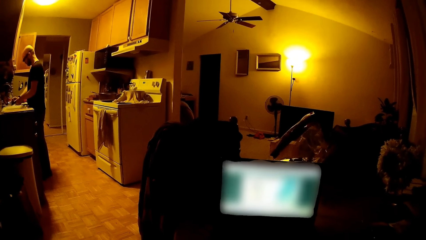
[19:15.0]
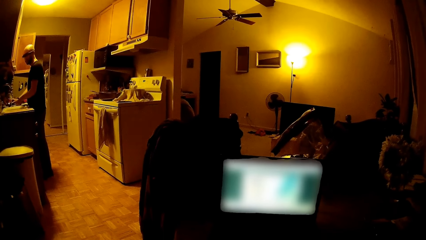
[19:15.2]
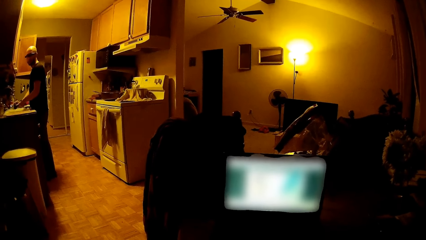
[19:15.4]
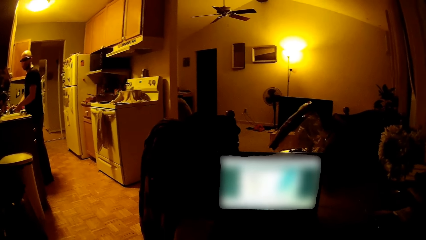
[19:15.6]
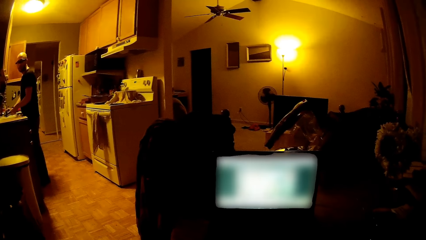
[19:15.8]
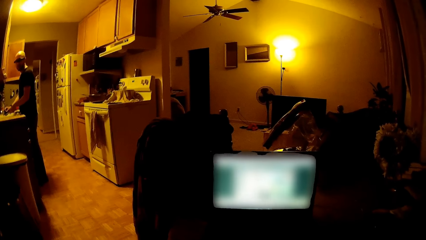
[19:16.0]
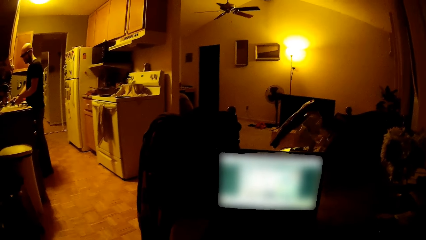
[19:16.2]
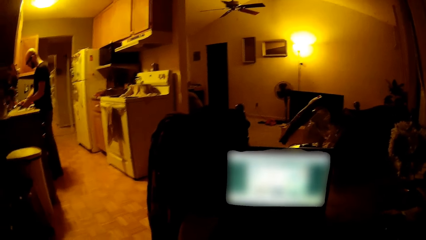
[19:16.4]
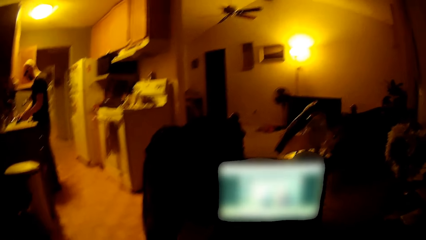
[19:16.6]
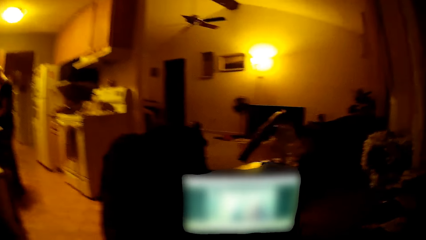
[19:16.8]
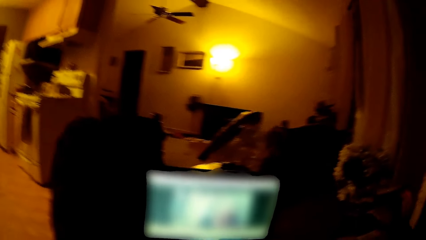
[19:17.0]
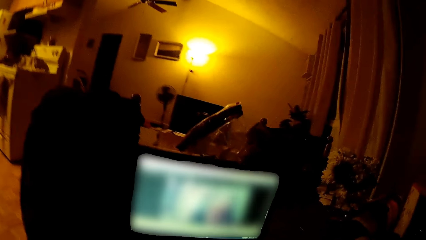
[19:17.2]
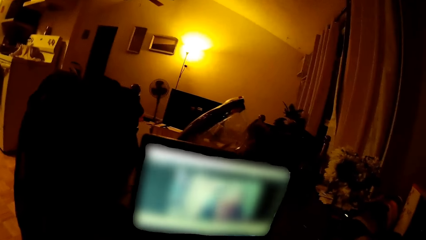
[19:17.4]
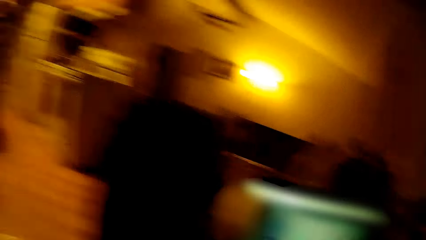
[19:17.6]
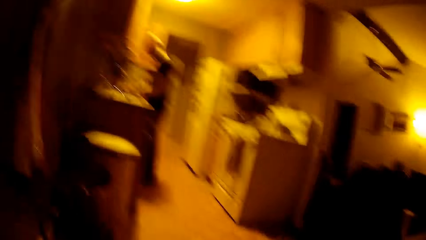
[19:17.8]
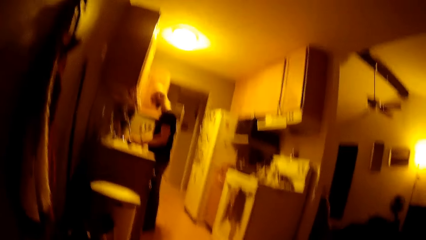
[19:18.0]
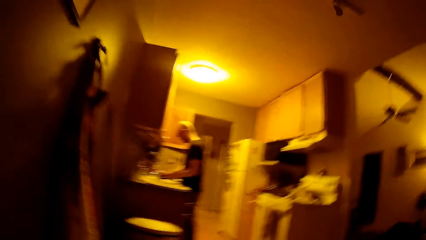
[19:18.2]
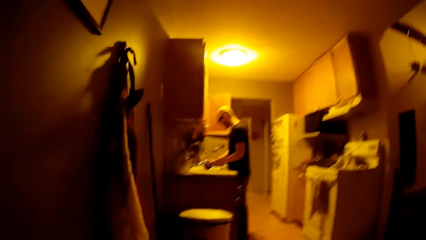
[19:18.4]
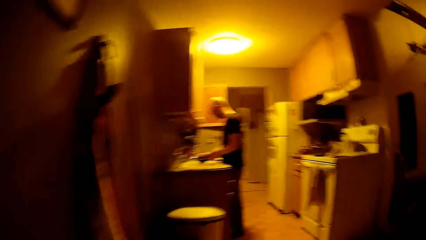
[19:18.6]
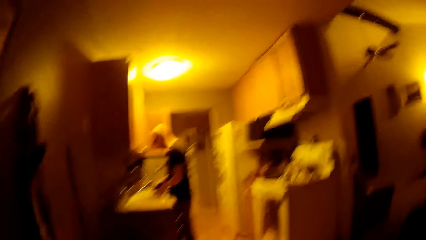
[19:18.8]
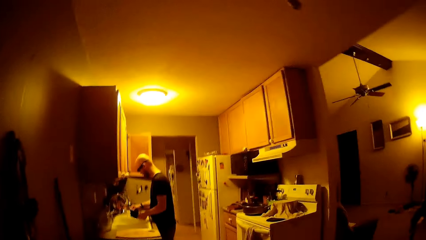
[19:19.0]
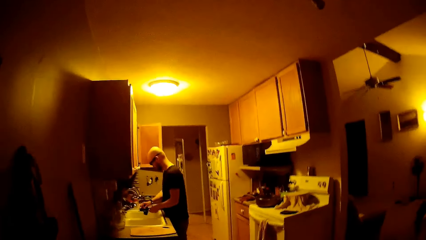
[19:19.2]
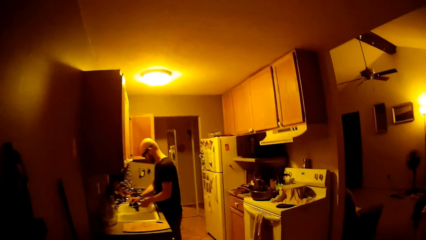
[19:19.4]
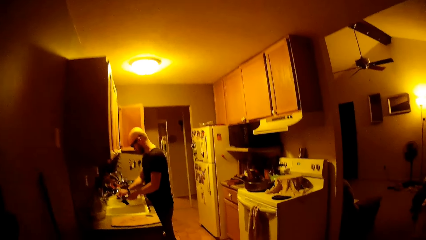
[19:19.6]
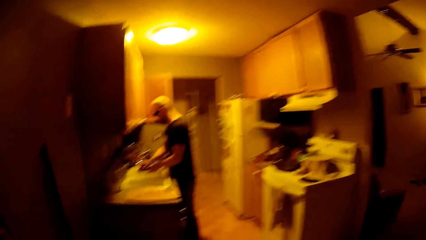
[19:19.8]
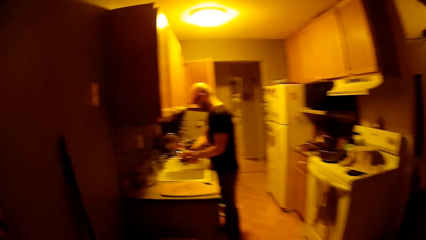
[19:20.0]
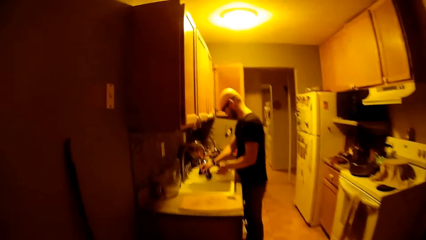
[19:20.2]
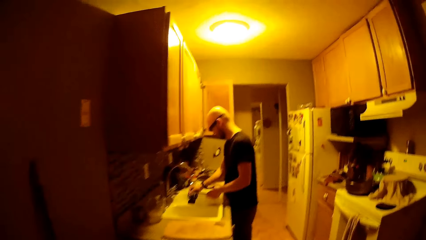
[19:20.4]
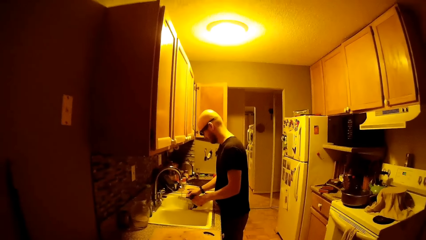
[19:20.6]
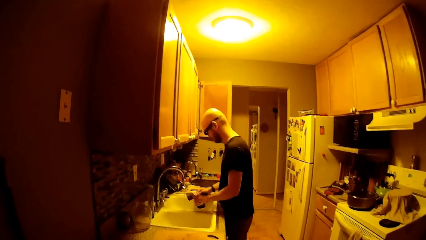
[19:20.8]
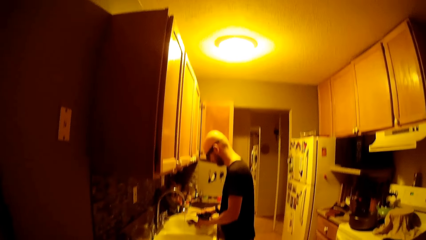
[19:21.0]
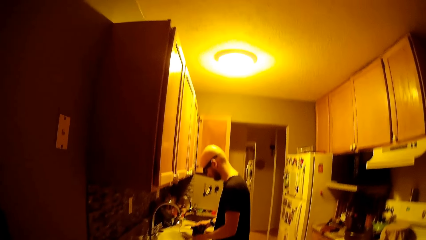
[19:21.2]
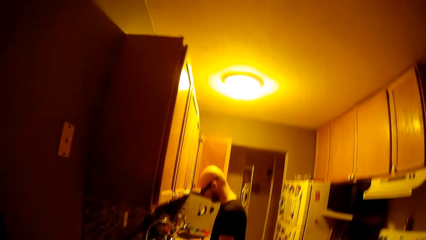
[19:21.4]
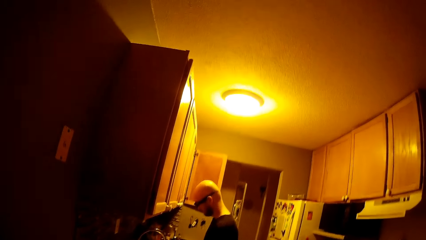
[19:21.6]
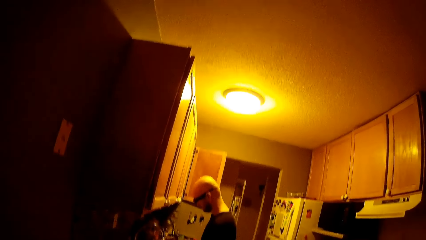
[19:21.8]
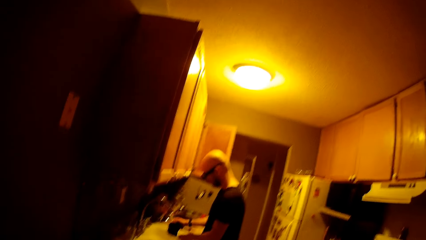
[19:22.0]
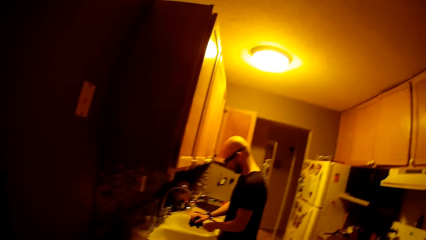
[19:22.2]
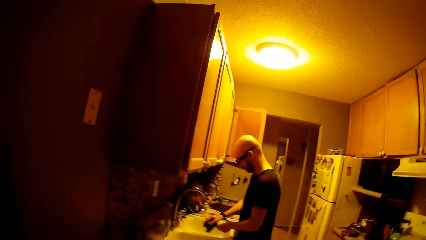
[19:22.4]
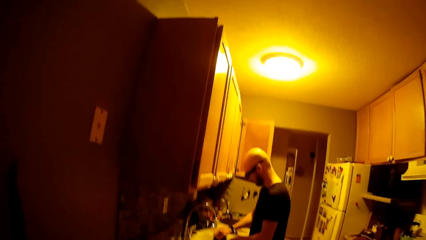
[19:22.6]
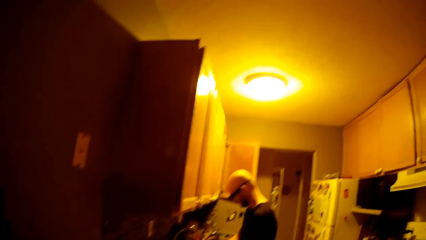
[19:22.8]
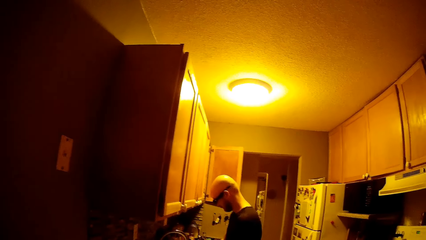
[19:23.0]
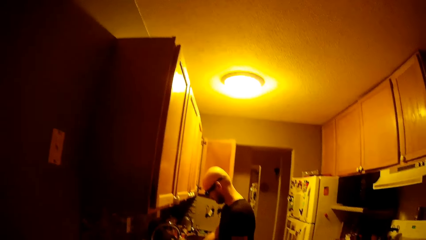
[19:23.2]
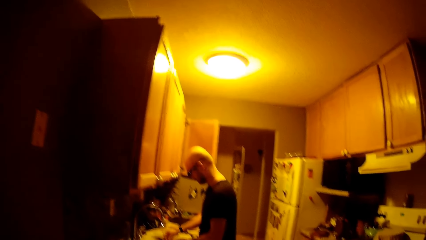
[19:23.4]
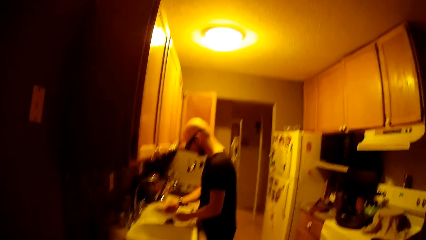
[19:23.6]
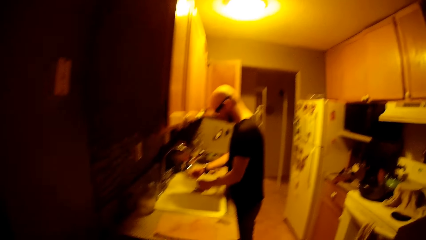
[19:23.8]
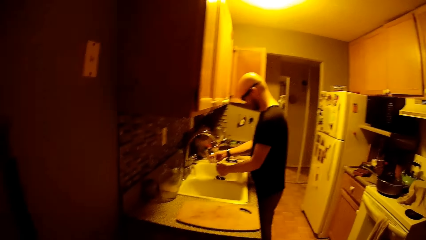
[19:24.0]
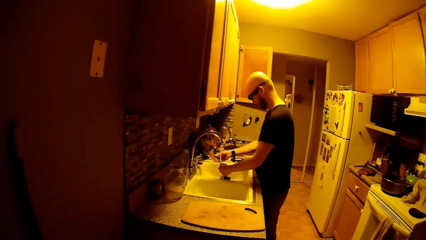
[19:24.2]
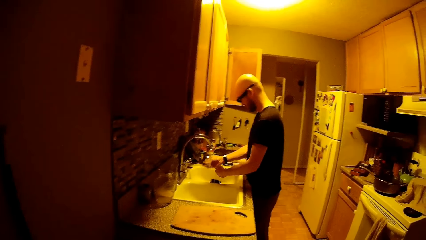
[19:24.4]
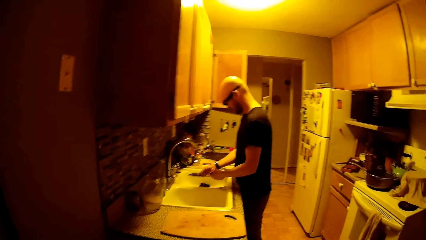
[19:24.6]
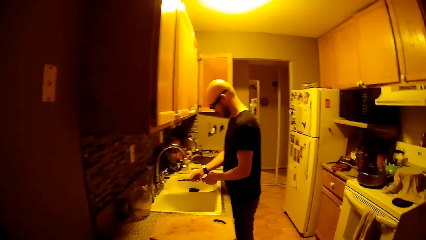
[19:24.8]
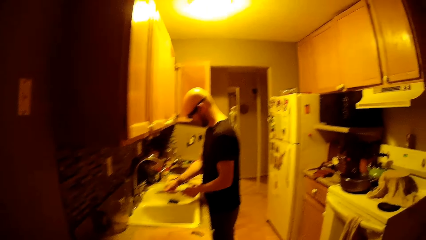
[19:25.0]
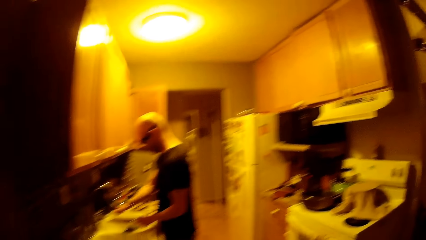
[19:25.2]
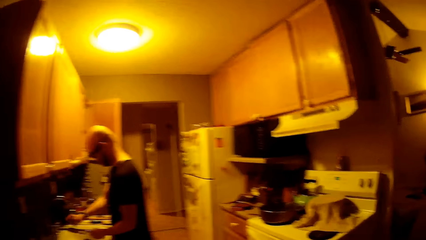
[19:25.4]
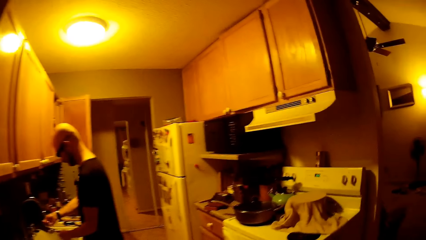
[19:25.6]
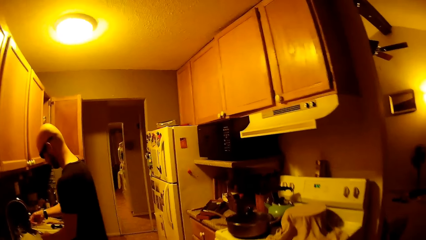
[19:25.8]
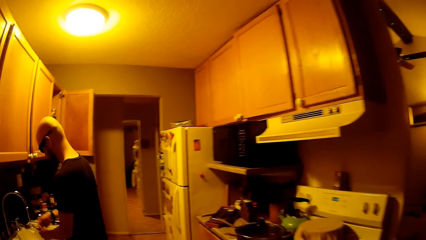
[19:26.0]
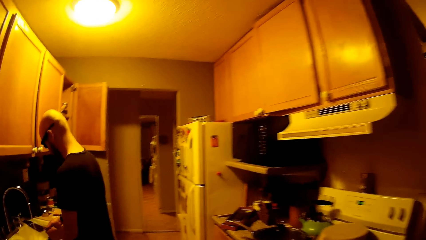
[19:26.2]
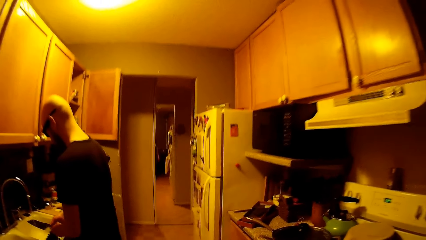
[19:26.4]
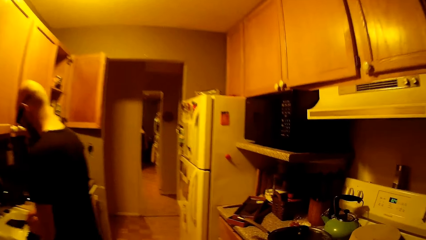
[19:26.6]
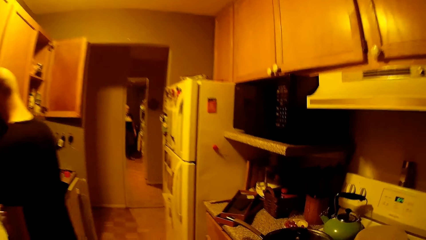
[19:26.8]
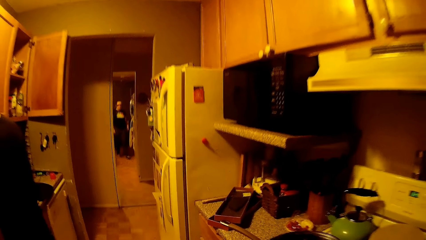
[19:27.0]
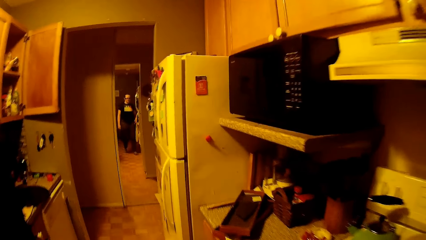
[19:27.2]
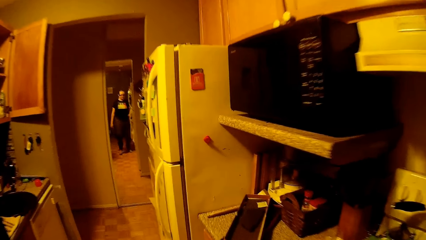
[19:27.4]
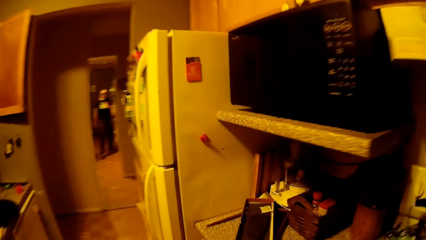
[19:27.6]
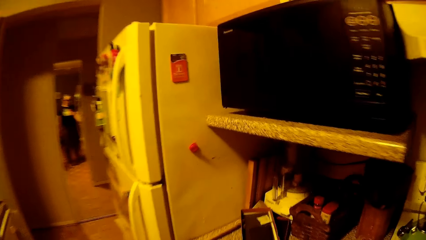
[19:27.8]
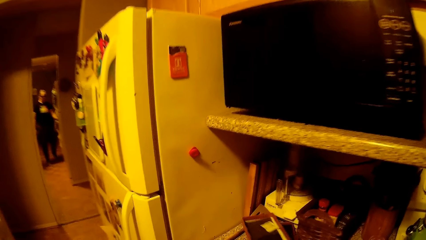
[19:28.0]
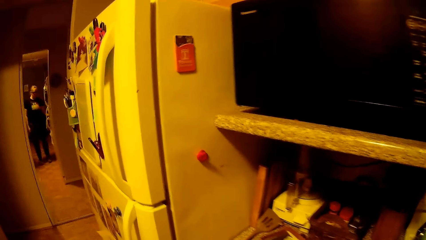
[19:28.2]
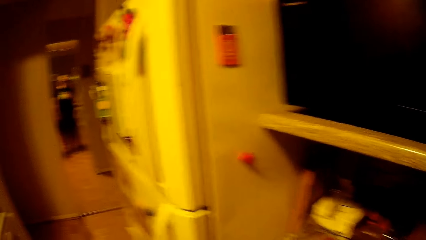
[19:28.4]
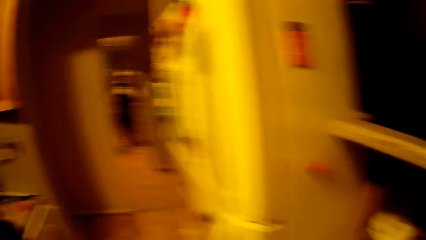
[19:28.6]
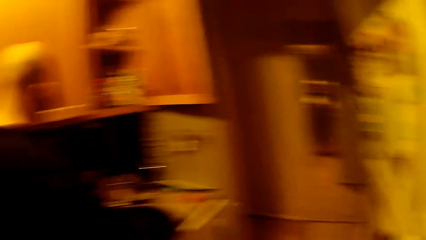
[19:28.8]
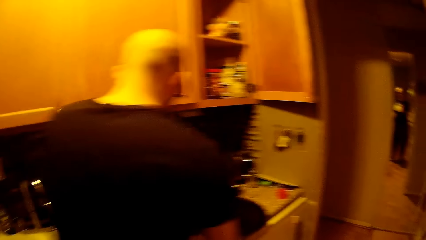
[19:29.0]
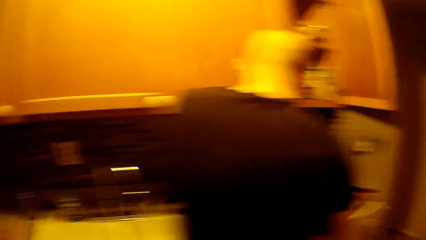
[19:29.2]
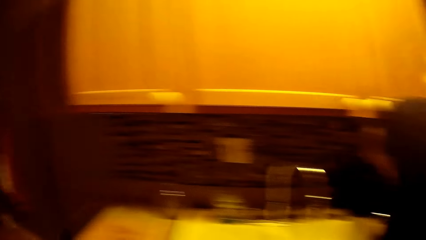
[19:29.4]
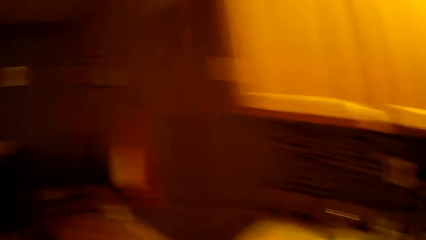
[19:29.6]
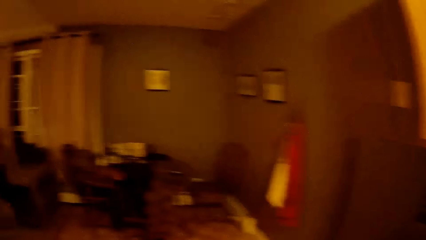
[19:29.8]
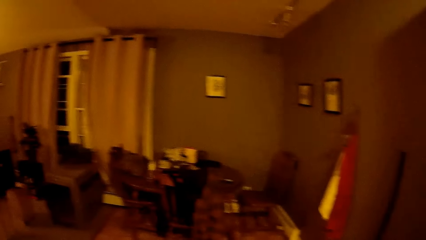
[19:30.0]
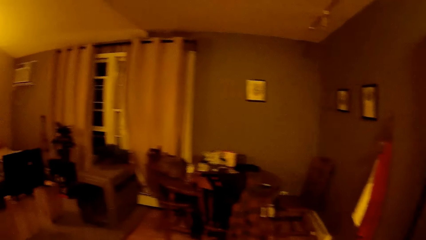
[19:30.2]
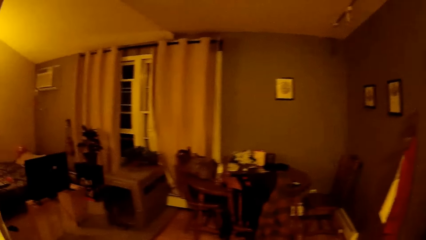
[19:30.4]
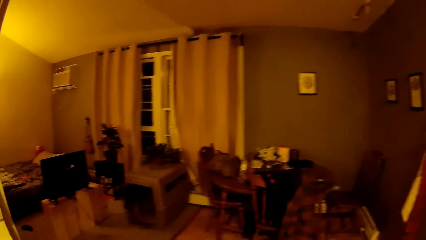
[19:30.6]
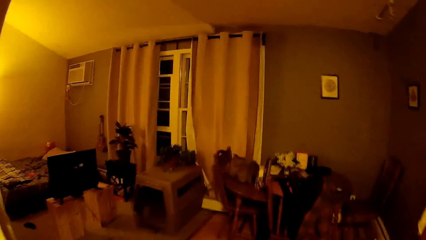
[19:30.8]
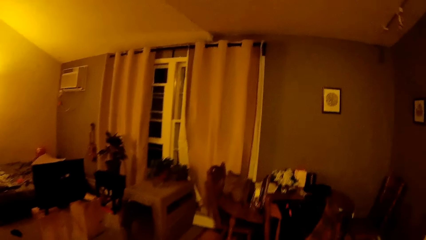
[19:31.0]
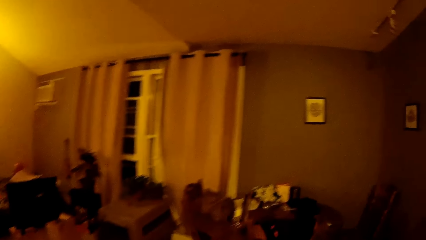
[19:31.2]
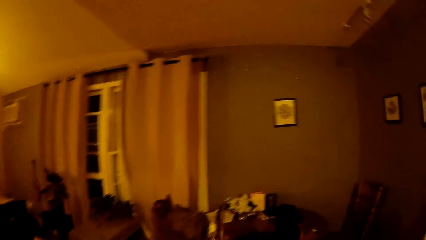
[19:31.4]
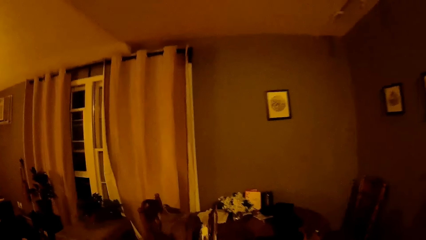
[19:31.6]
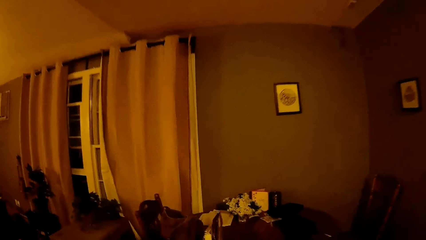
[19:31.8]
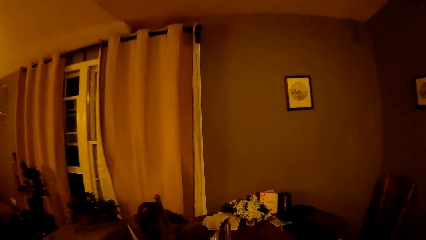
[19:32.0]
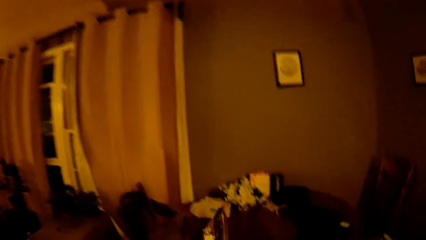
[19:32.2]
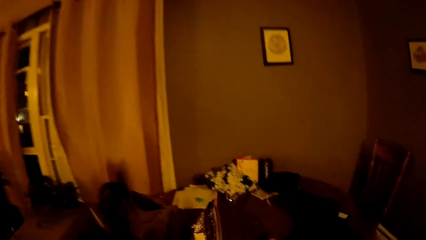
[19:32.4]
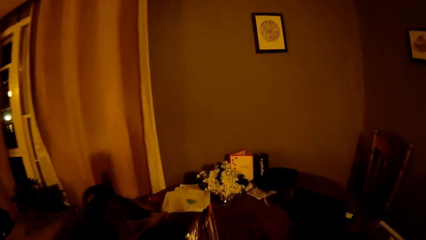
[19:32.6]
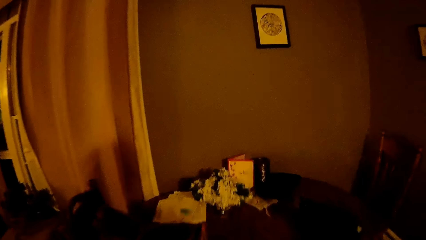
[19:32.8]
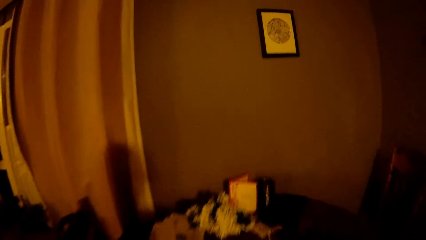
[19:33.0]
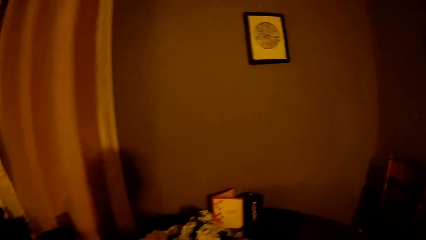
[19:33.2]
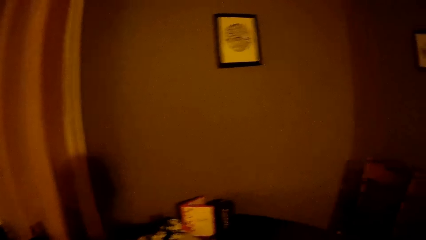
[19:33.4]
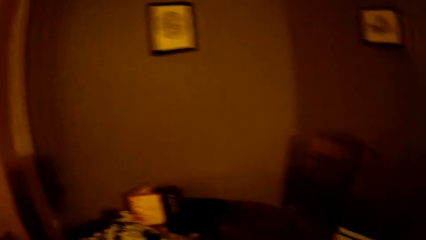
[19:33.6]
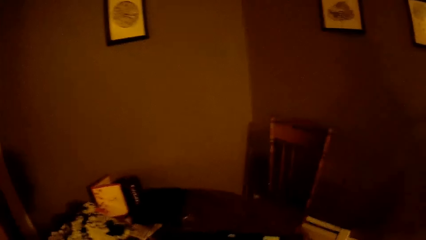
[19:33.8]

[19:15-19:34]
The camera wearer looks at the phone screen. A man interacts with the camera wearer. The man washes the plate in the sink. The camera wearer walks to the kitchen cabinet. She walks towards a refrigerator. The man rinses the knife. The camera wearer walks around the kitchen. She moves a box on a table with her right hand.
